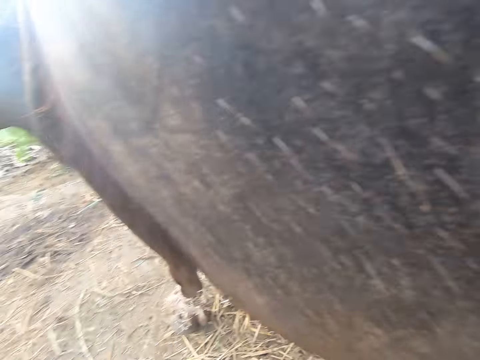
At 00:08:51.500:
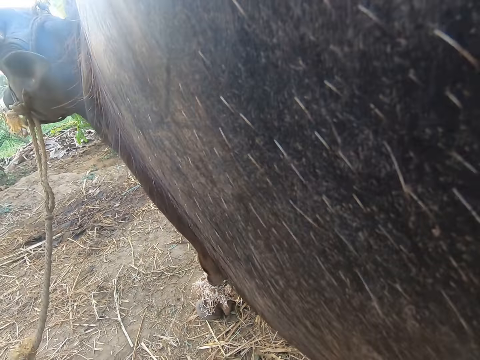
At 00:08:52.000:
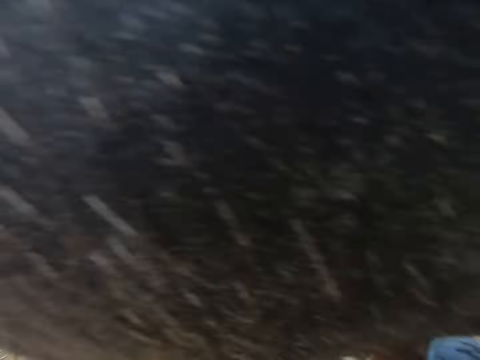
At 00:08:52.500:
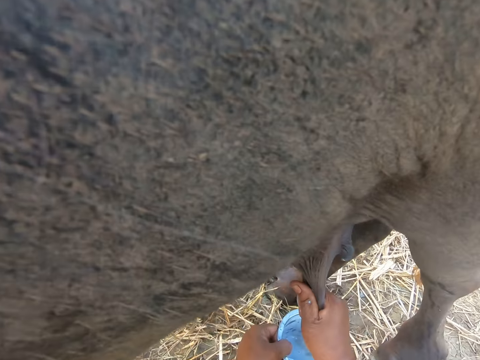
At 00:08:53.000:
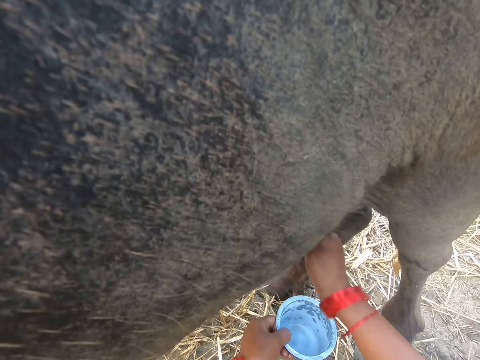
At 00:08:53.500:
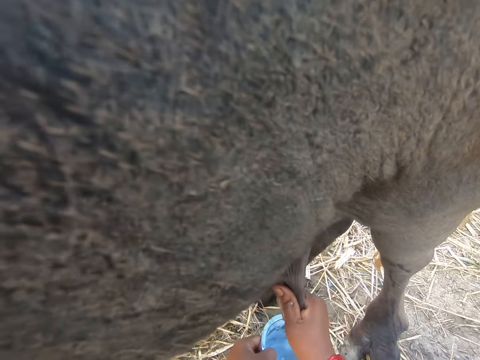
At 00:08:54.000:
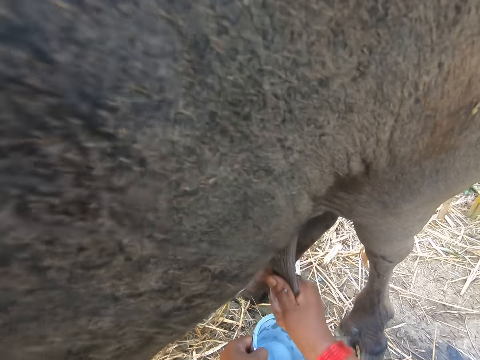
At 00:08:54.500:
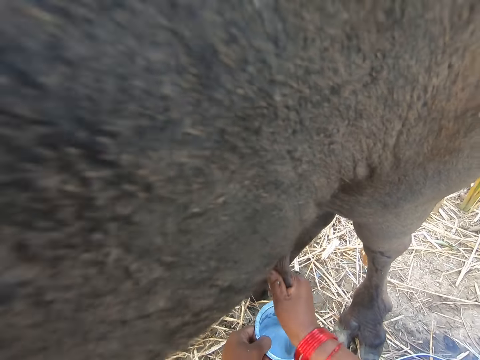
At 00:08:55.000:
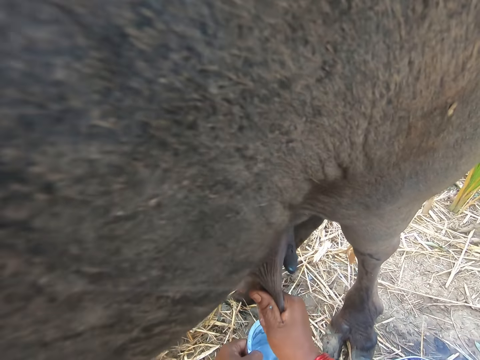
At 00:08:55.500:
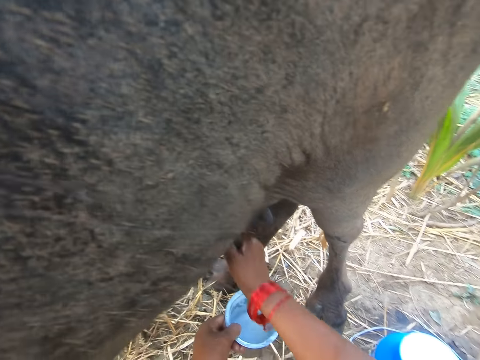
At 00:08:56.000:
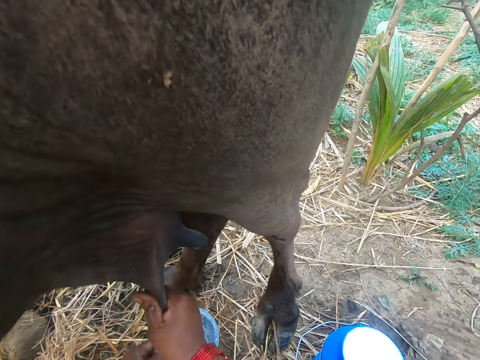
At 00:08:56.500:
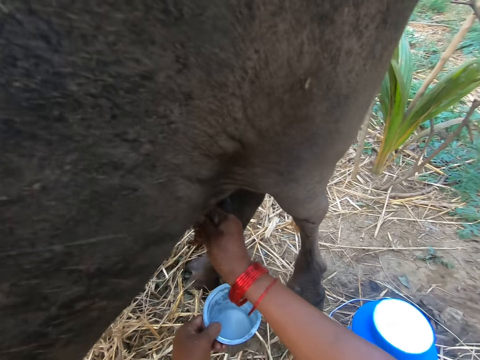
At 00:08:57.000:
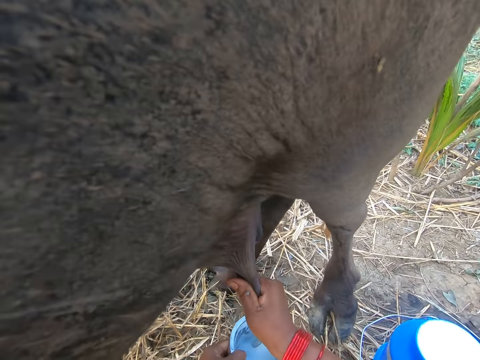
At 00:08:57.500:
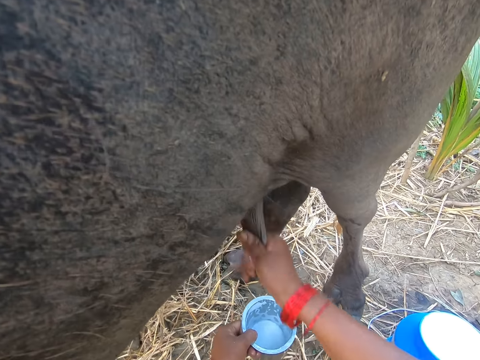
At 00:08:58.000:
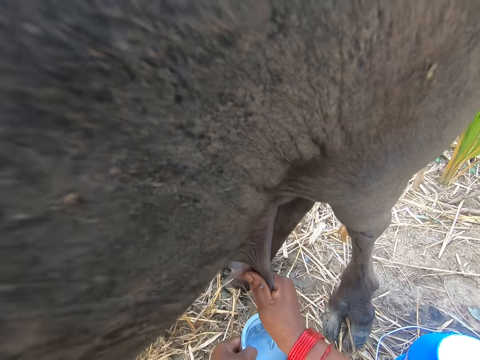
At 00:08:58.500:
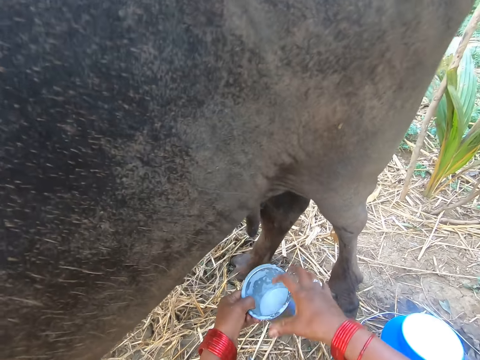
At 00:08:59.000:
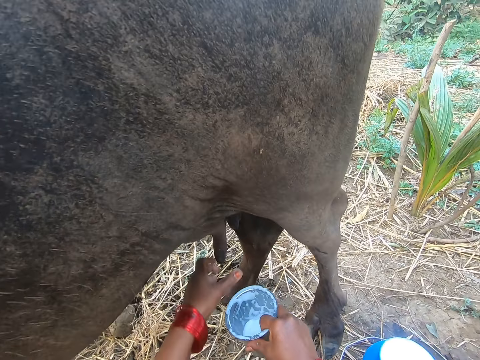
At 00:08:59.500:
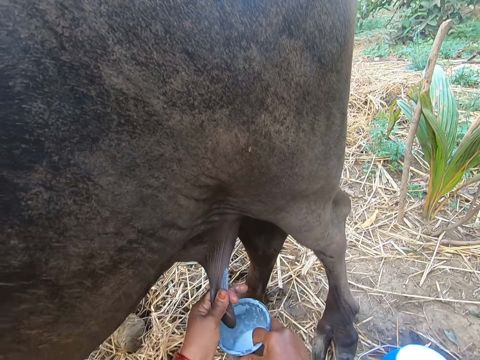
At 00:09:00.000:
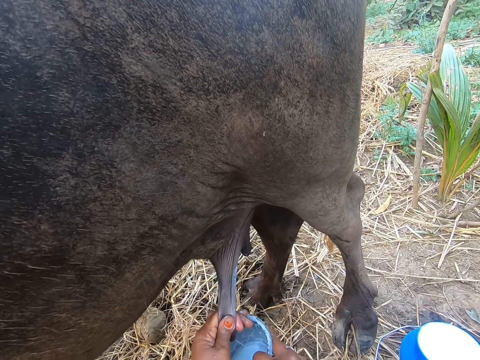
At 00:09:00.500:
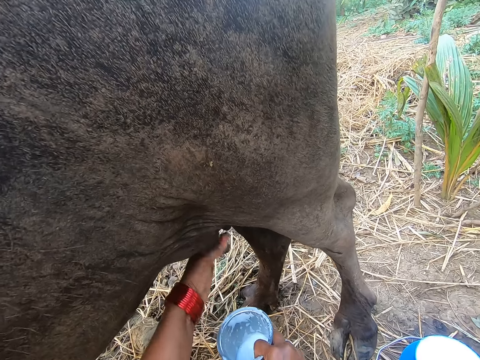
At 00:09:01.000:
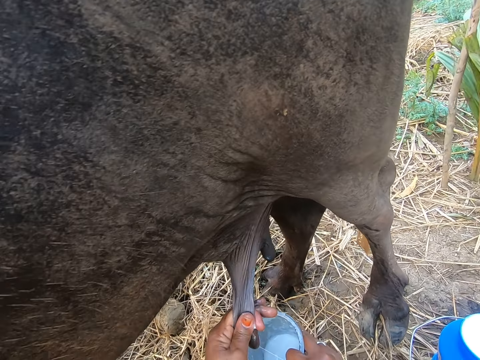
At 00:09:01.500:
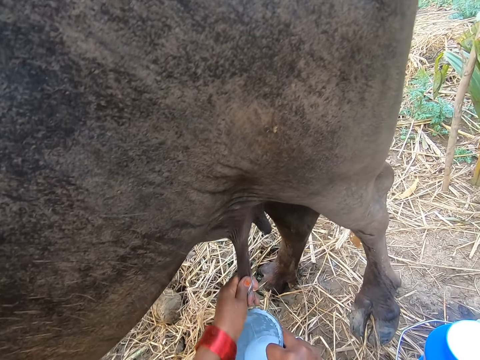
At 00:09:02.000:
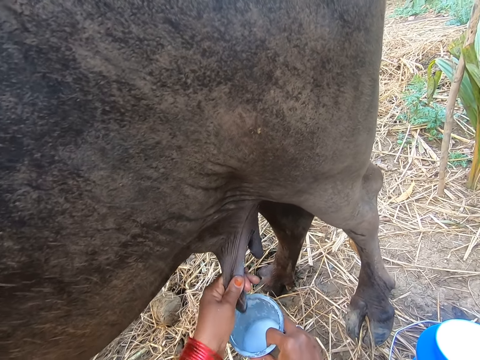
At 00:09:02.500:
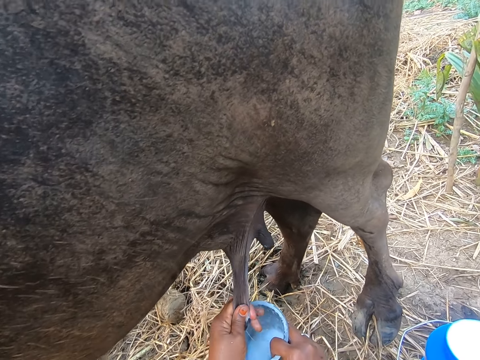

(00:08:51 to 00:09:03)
The camera wearer transfers the container to his left hand. He milks the cow. He transfers the container to his right hand. He milks the cow.

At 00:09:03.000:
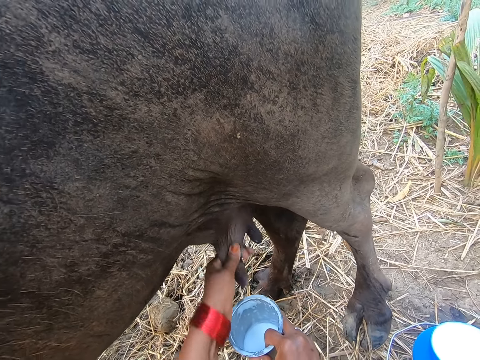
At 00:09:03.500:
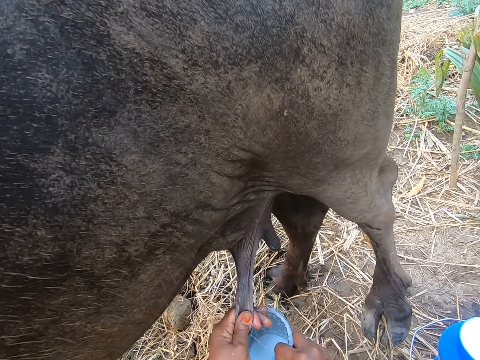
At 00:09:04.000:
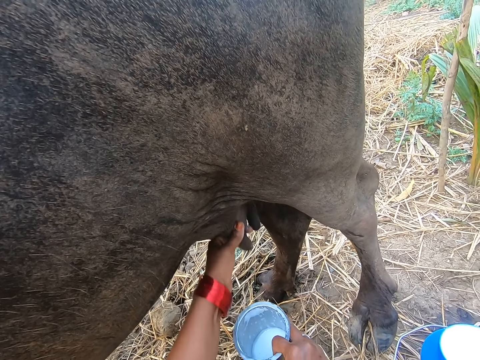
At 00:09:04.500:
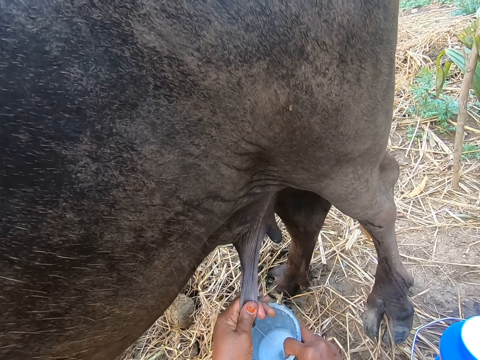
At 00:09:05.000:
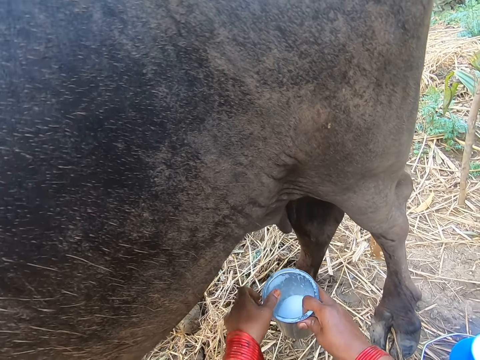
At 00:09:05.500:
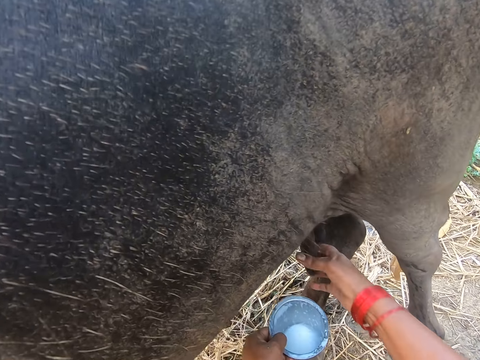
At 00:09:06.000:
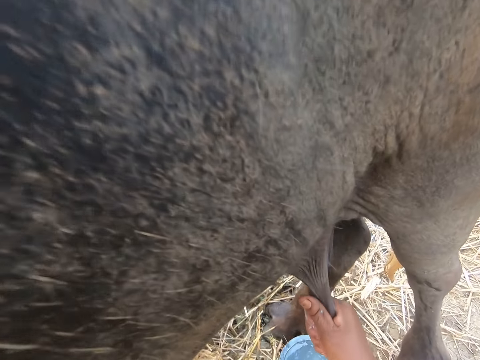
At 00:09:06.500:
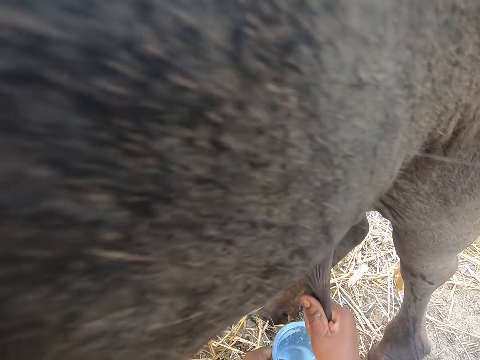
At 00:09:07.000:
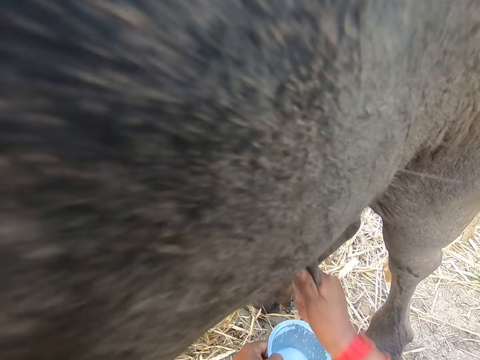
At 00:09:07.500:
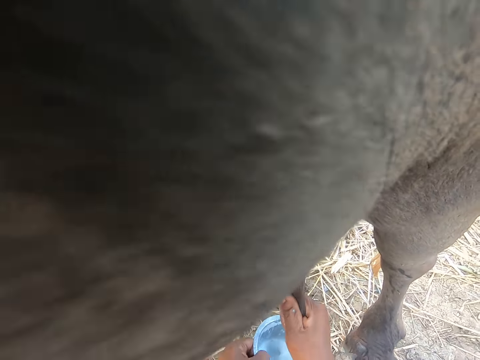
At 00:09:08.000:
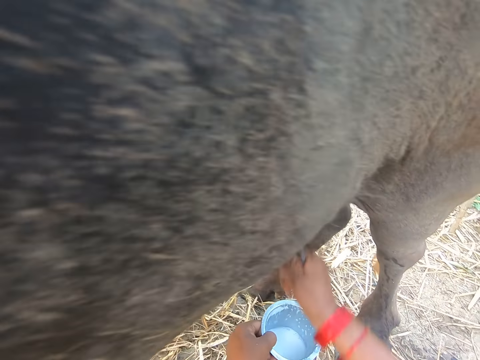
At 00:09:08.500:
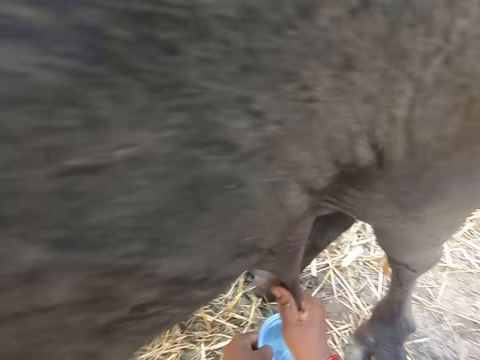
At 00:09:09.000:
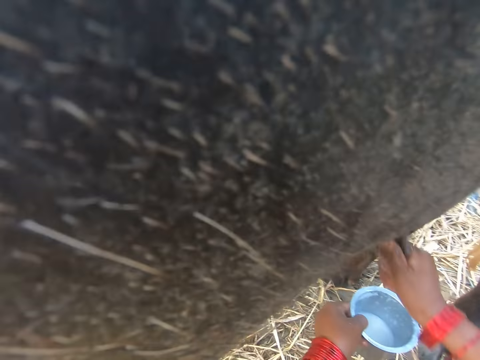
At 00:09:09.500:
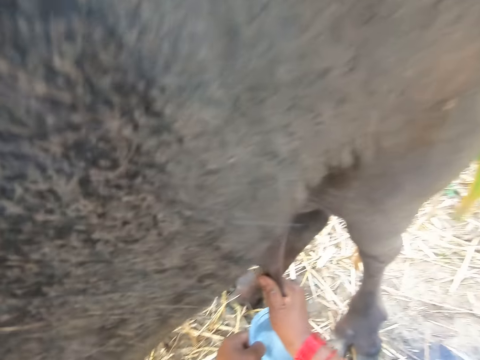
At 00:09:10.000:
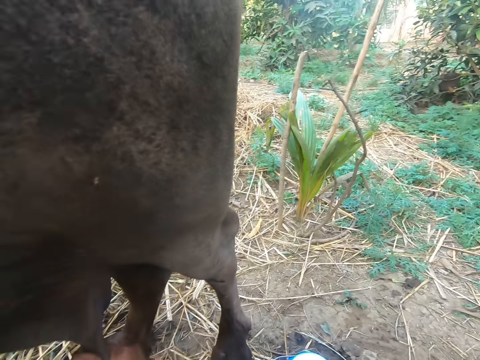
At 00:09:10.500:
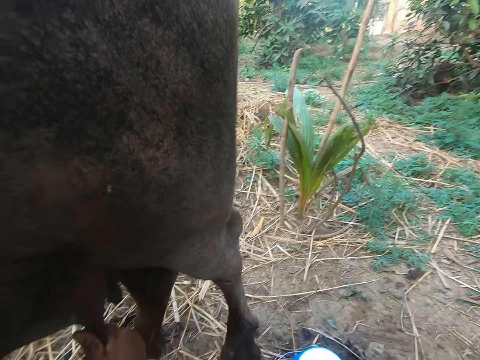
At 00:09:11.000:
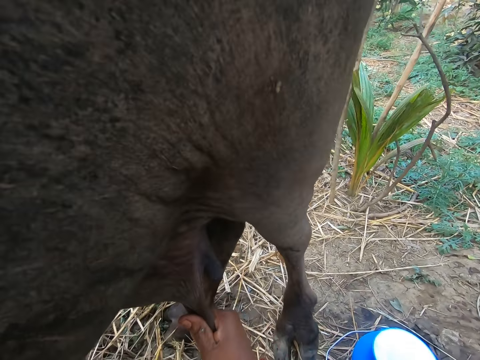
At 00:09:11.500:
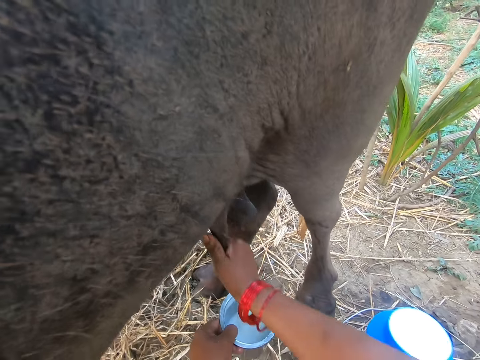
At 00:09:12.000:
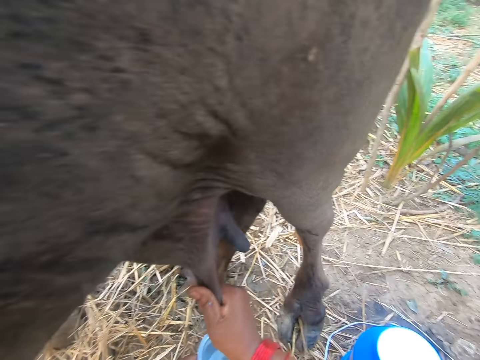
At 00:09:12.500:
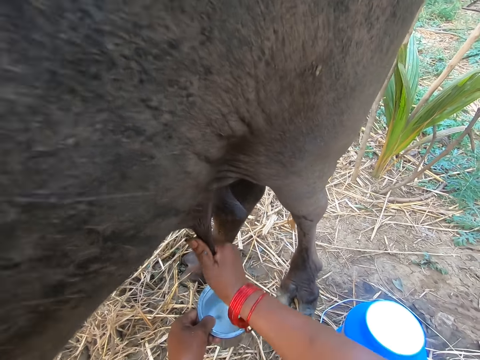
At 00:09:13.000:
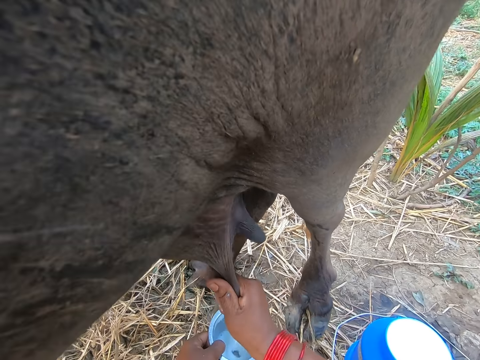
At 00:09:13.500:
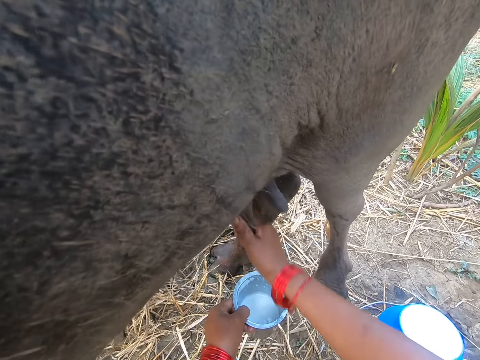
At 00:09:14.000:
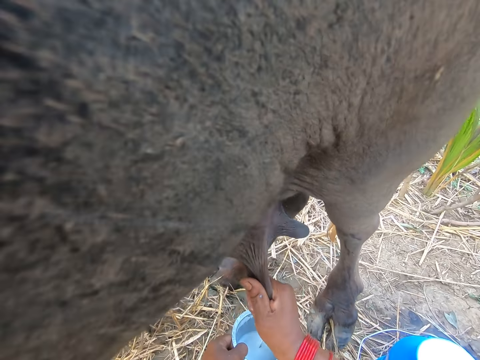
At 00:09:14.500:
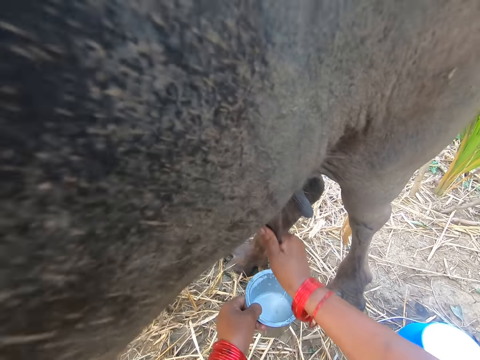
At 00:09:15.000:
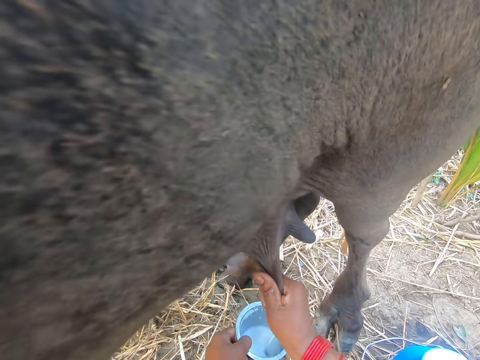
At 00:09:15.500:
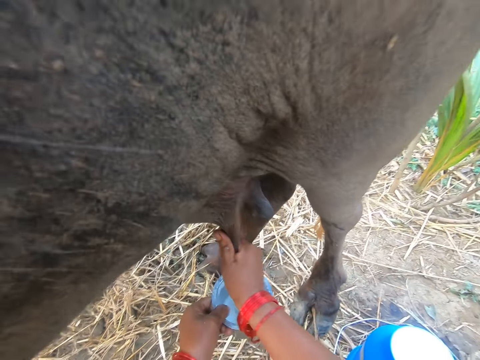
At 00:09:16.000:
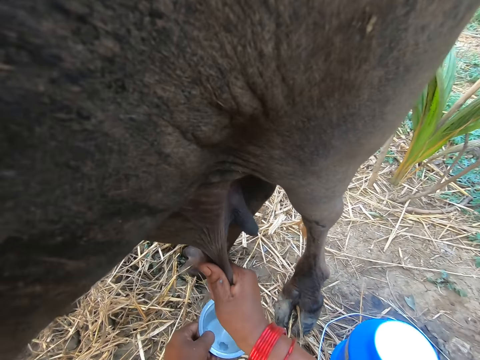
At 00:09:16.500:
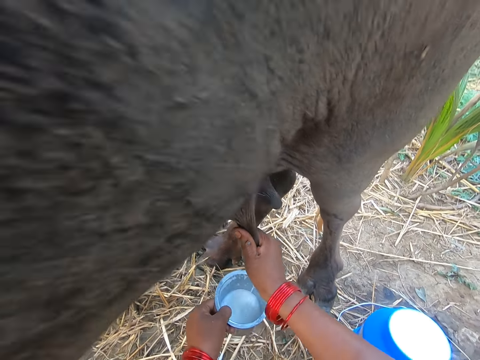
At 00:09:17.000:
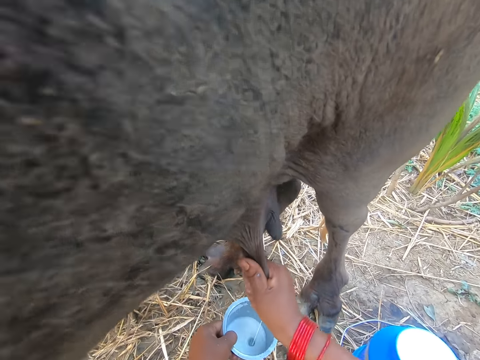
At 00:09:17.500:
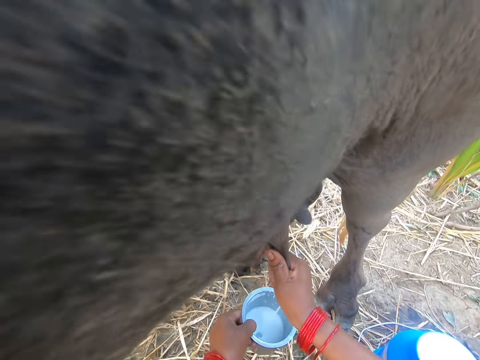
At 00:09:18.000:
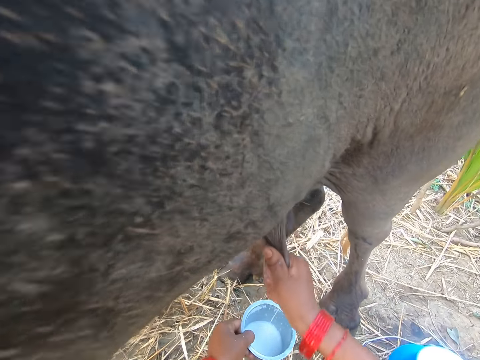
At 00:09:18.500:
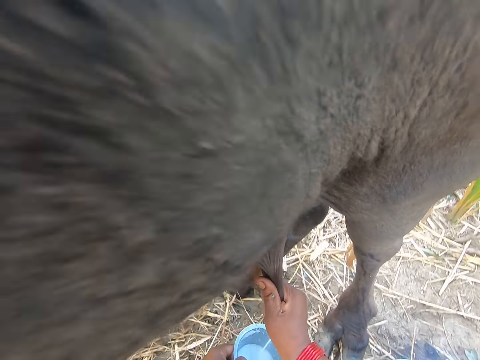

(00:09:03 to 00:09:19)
The camera wearer passes the cup from her right hand to her left hand. She milks the cow.
